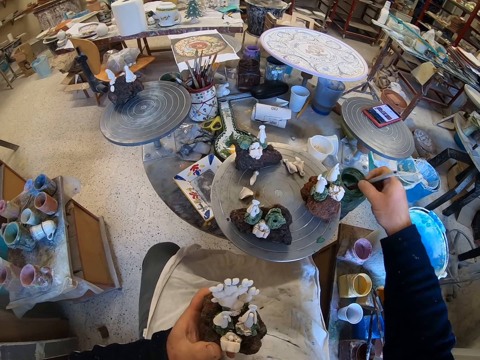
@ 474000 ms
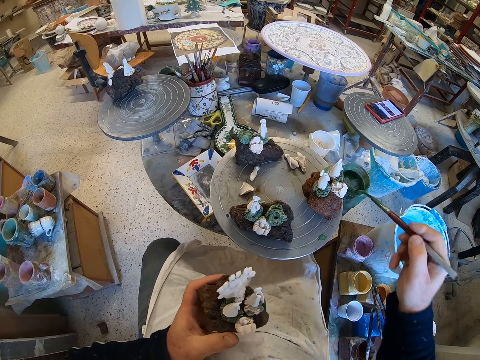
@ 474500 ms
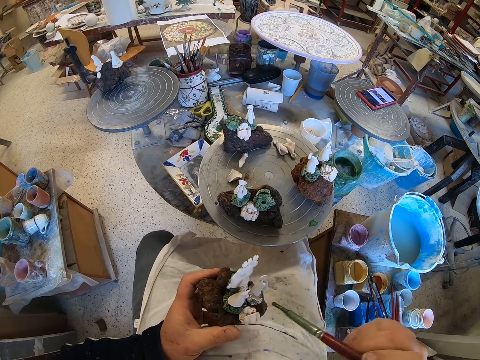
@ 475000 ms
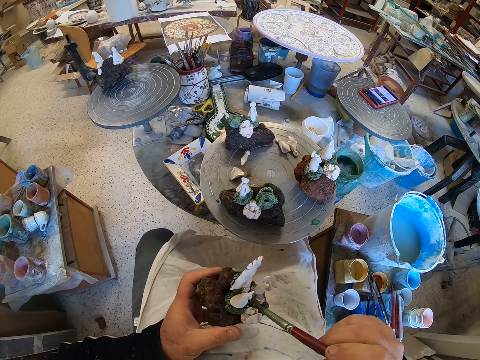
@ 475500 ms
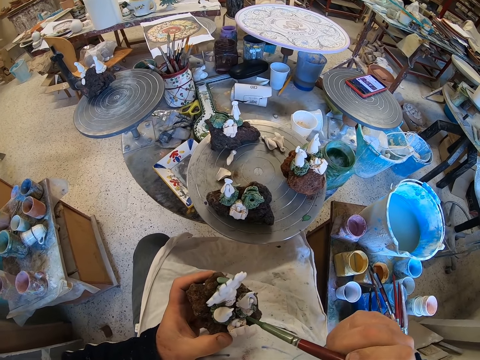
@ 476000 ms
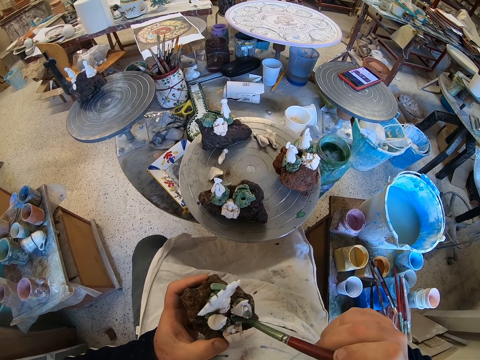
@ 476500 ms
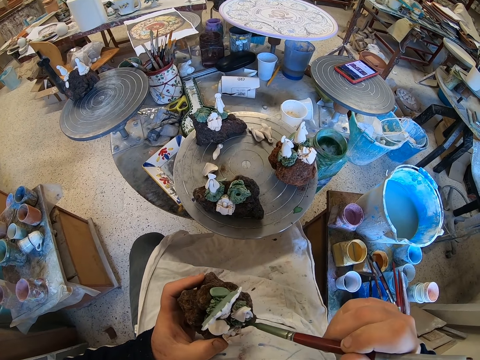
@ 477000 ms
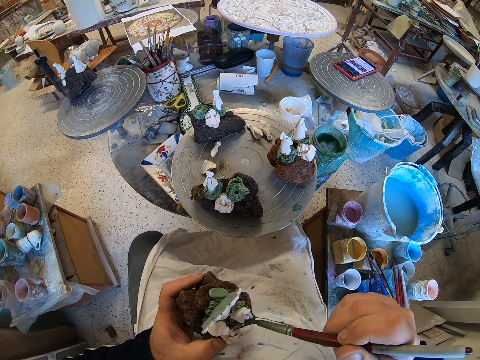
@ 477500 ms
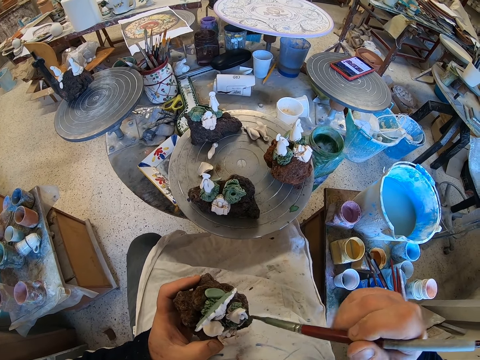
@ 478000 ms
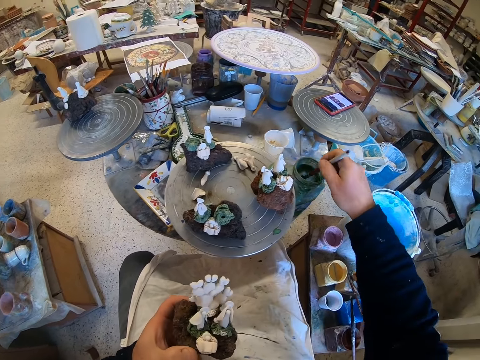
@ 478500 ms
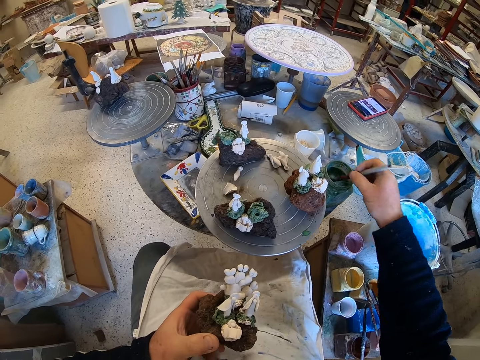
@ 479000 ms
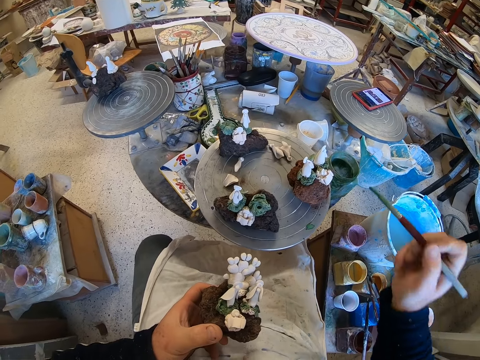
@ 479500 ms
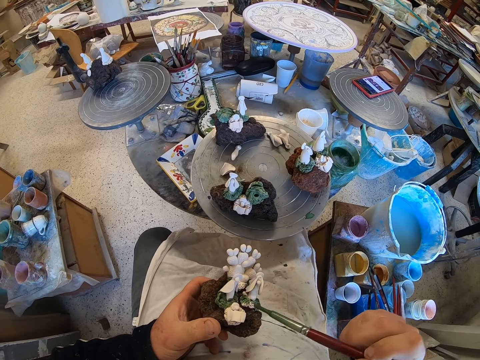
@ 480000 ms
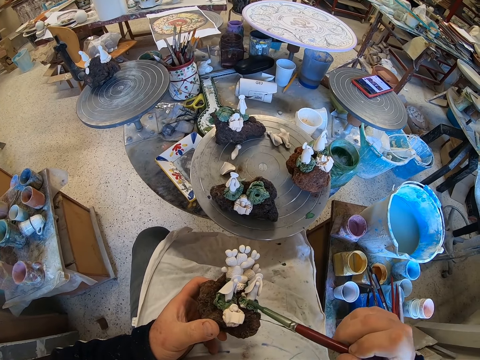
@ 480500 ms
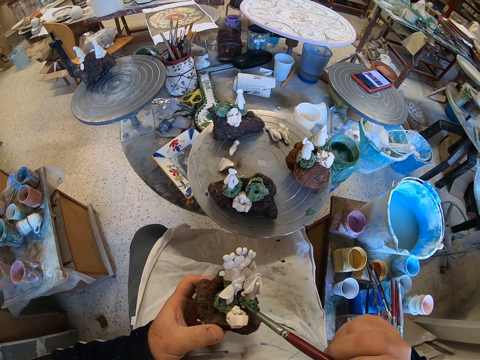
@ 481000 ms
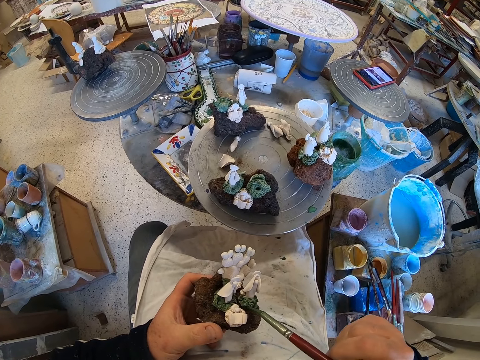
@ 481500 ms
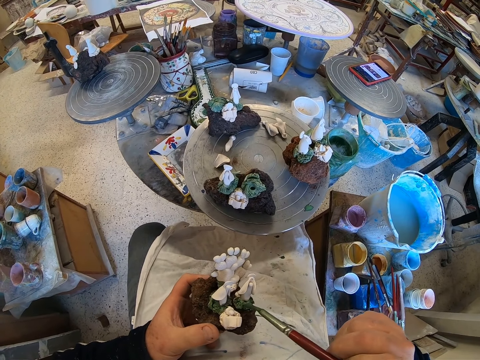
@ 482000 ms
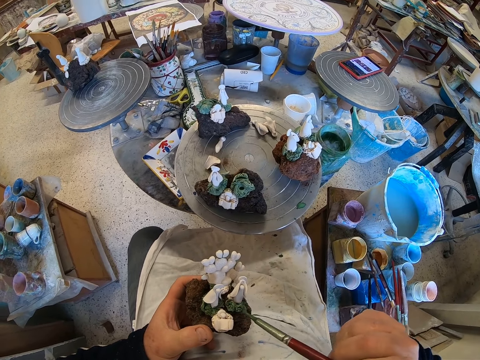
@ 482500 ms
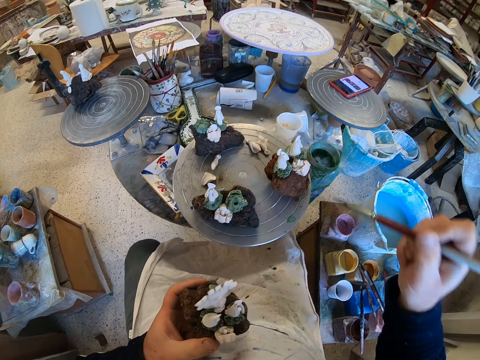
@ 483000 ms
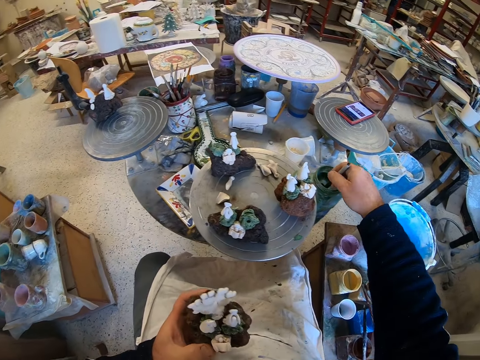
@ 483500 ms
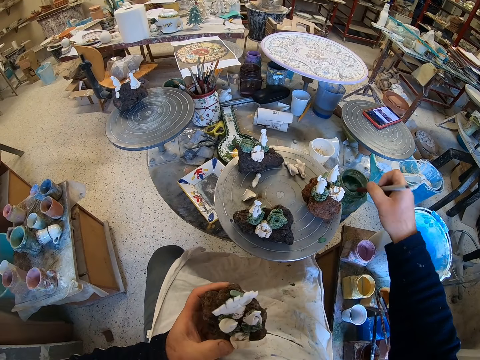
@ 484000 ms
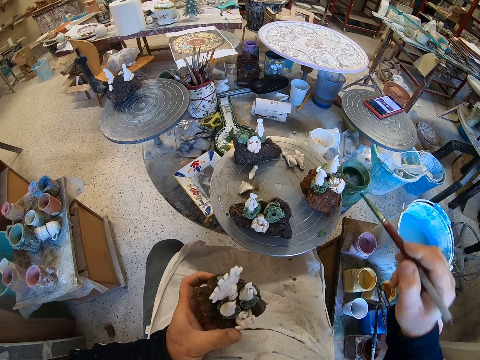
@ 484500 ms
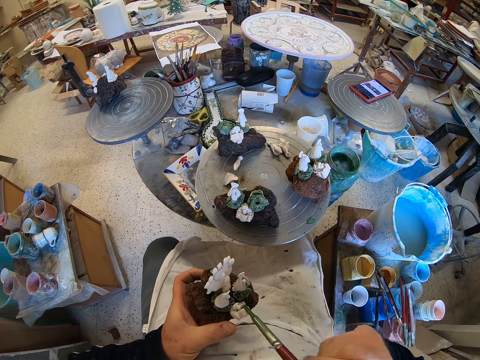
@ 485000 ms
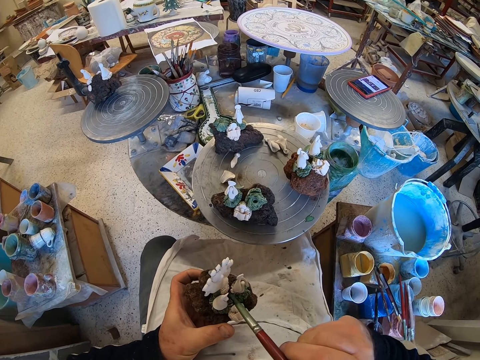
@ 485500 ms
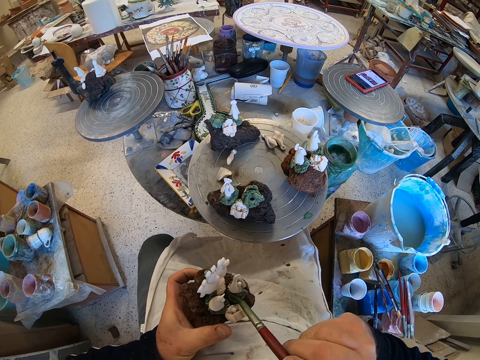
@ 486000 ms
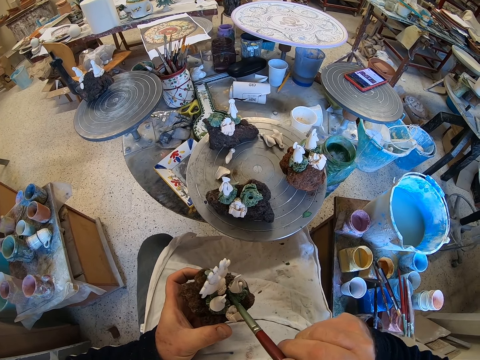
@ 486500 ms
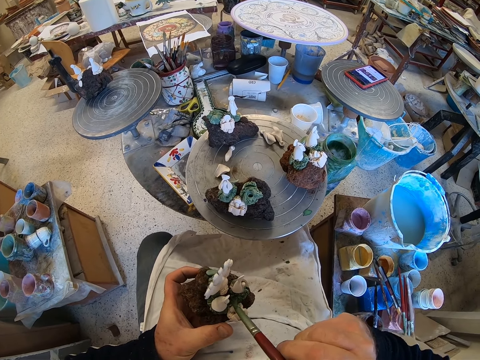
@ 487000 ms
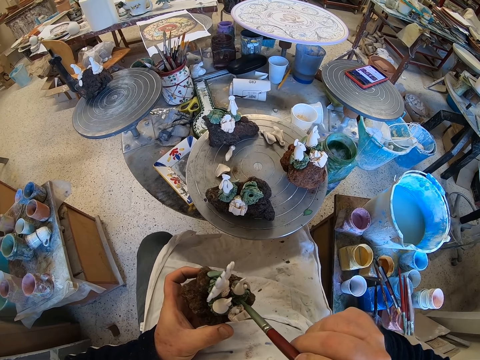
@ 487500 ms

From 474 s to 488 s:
The camera wearer scoops paint from a paint can with a paint brush. They paint a craft model with the paint brush. They scoop paint from the paint can with the paint brush. They paint the craft model with the paint brush. They scoop paint from the paint can with the paint brush. They paint the craft model with the paint brush.

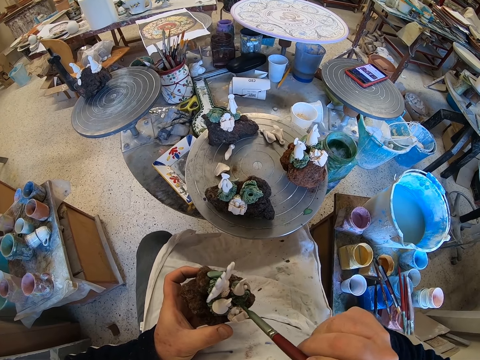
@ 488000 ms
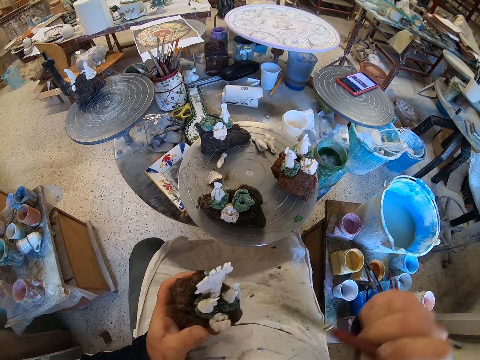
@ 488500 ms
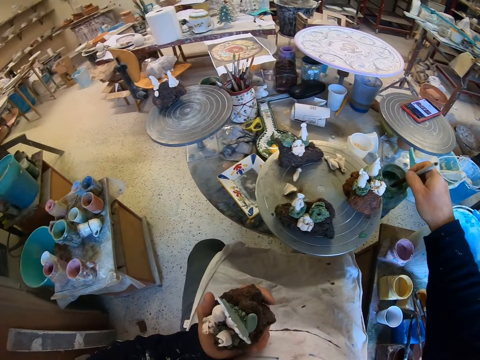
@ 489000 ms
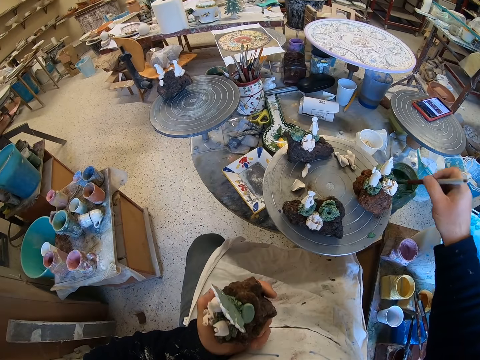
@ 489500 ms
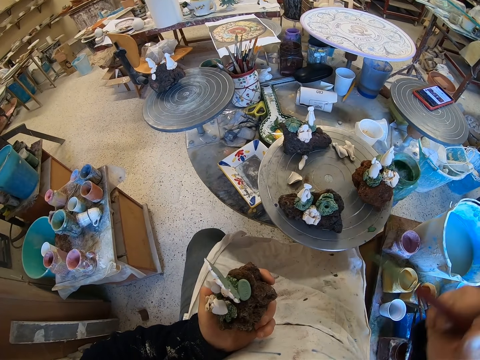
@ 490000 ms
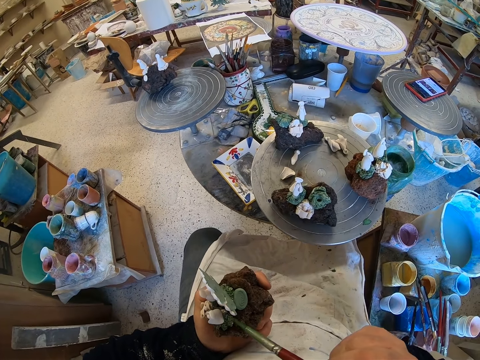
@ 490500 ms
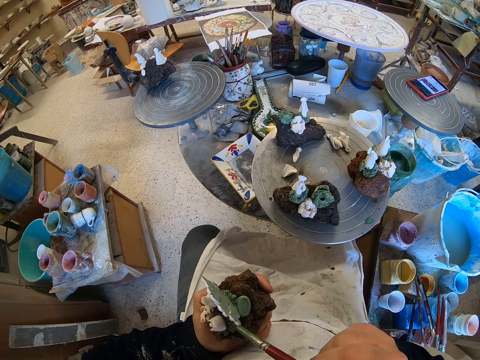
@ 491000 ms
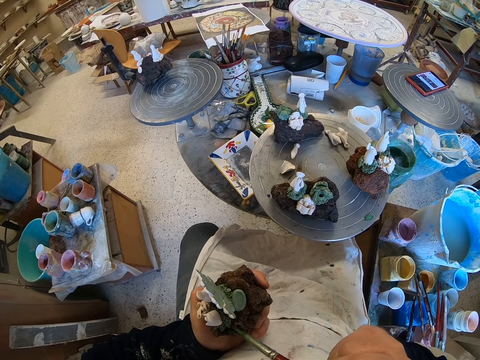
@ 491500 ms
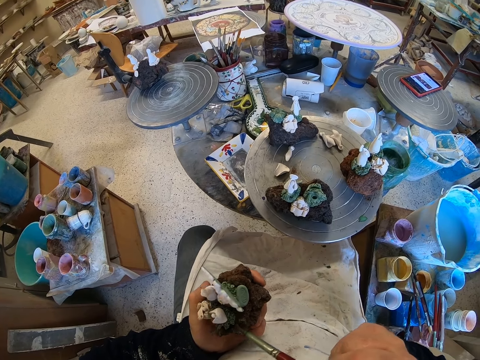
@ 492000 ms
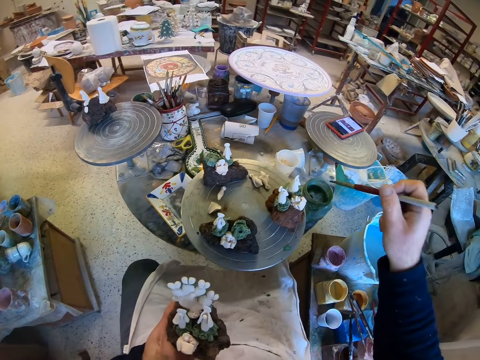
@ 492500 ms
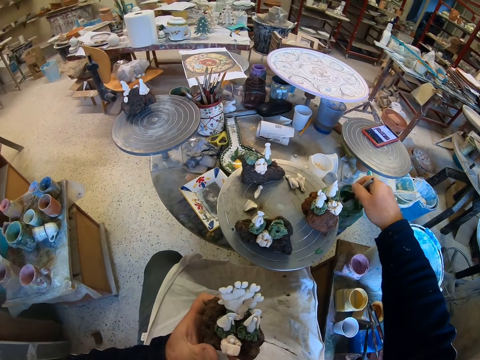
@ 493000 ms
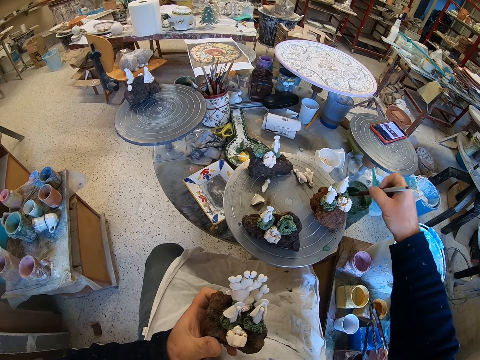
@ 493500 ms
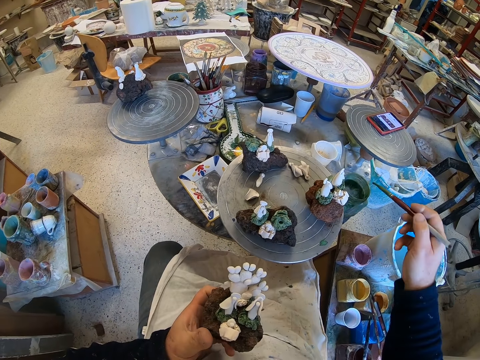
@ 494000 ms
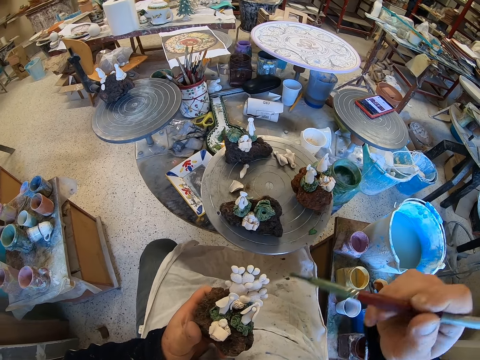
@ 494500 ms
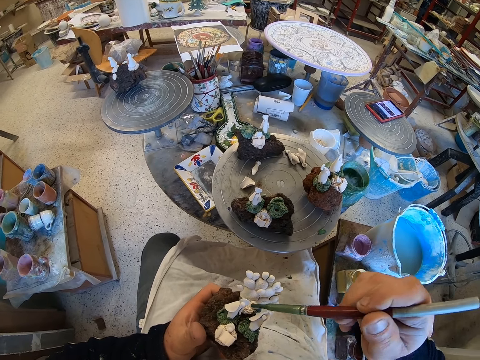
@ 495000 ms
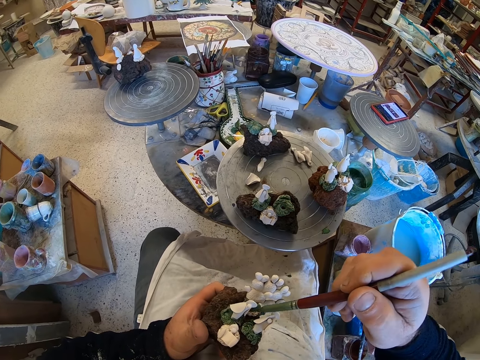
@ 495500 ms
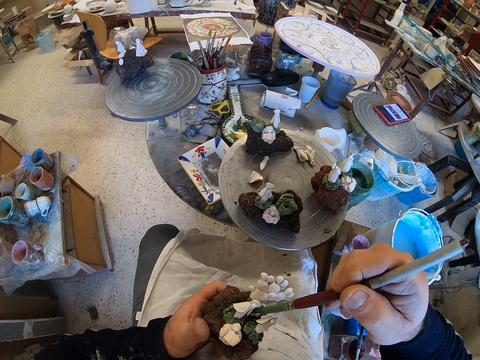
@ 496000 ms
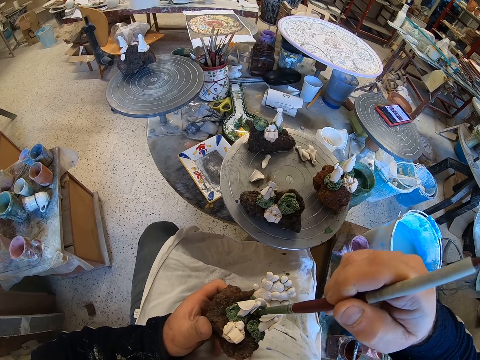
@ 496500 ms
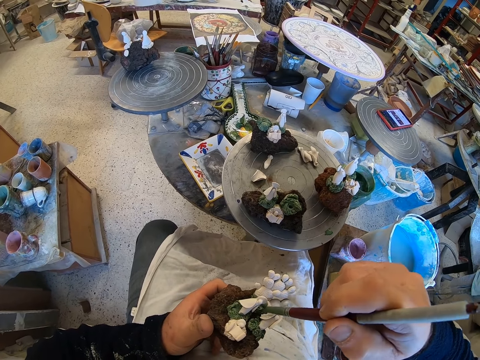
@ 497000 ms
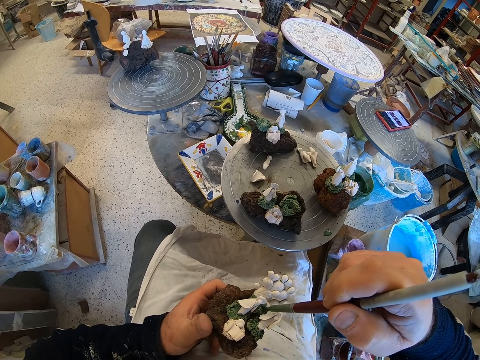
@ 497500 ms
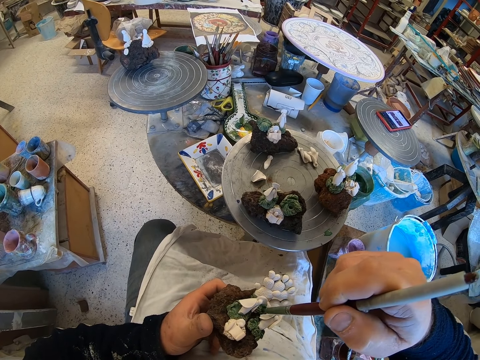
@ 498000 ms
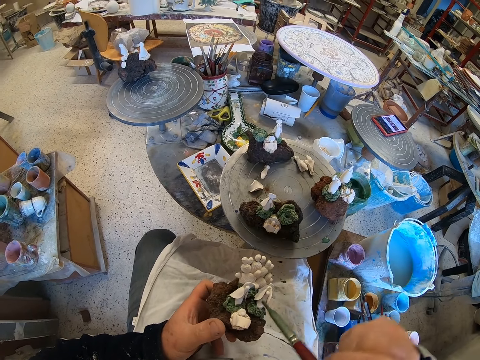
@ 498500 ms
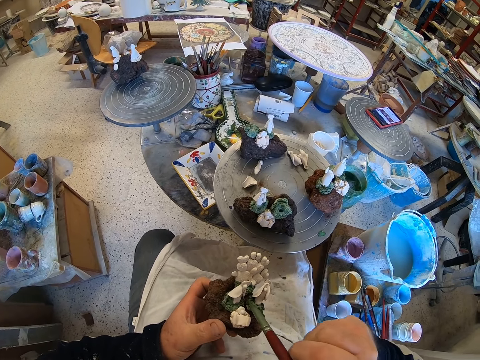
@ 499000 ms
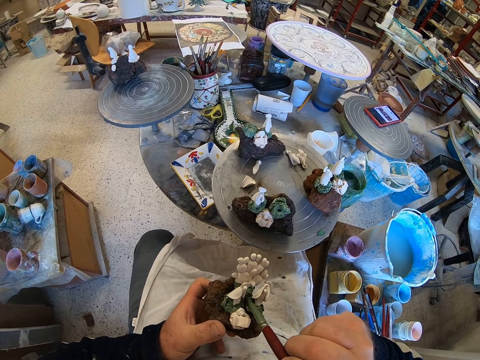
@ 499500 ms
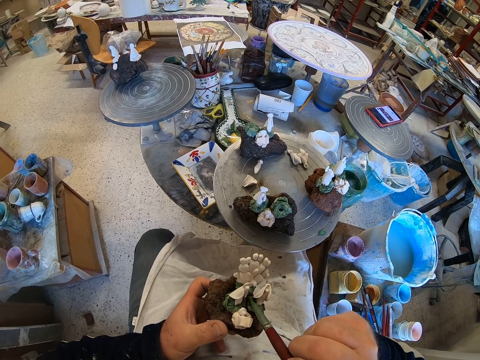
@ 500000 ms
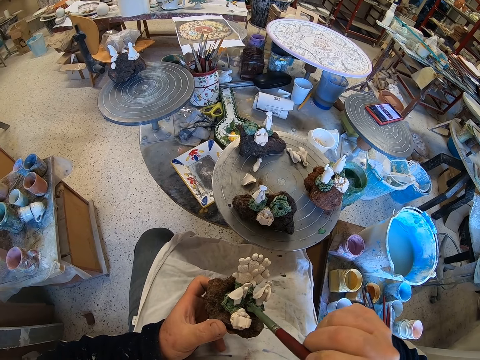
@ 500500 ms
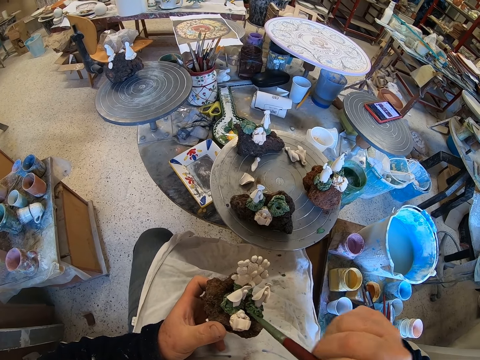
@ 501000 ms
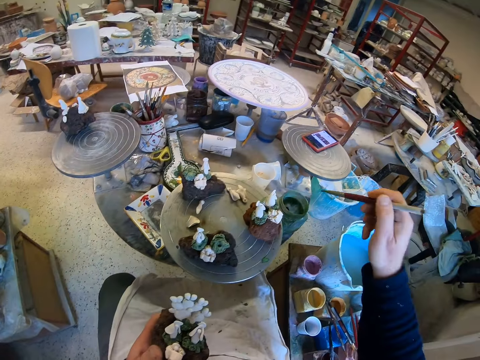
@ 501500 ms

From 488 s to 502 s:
The camera wearer scoops paint from a paint can with a paint brush. They paint a craft model with the paint brush. They scoop paint from the paint can with the paint brush. They paint the craft model with the paint brush.
